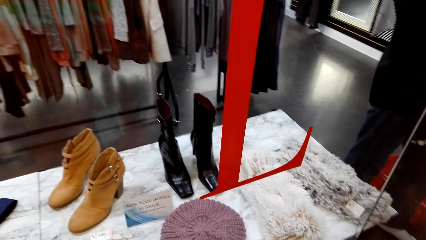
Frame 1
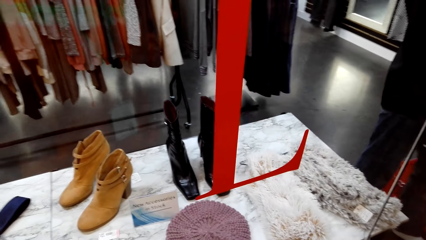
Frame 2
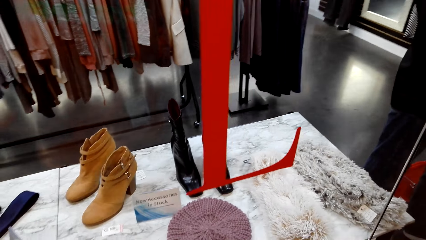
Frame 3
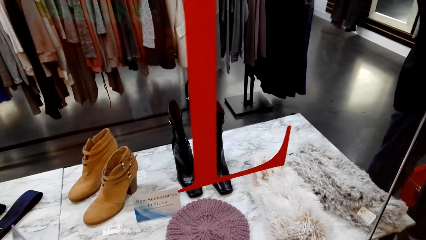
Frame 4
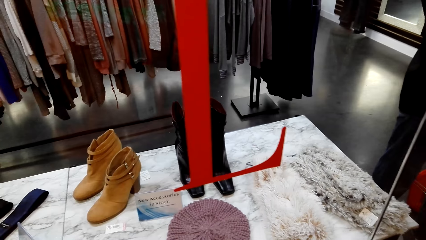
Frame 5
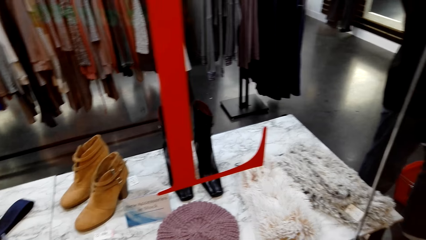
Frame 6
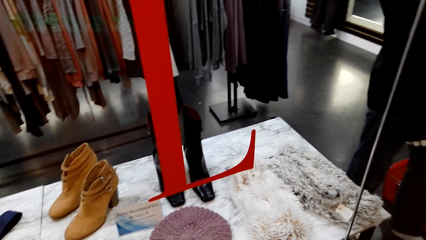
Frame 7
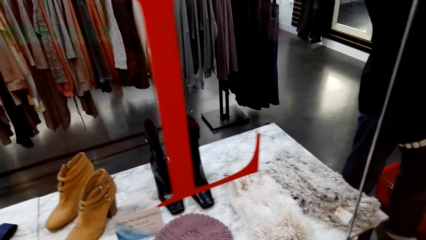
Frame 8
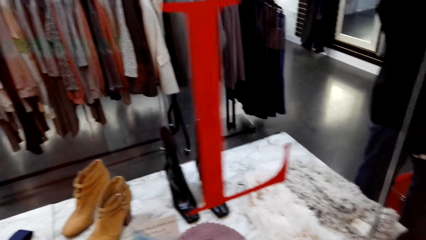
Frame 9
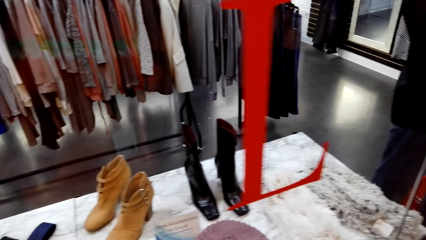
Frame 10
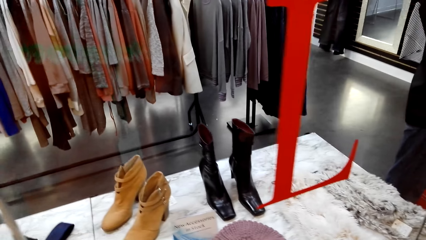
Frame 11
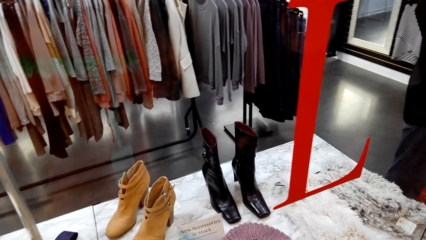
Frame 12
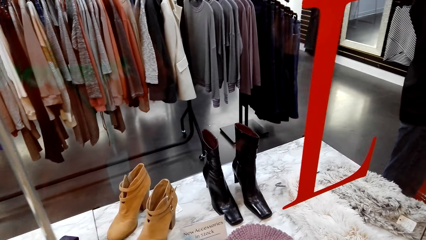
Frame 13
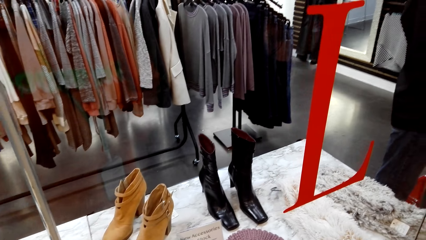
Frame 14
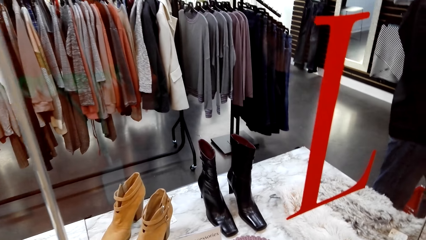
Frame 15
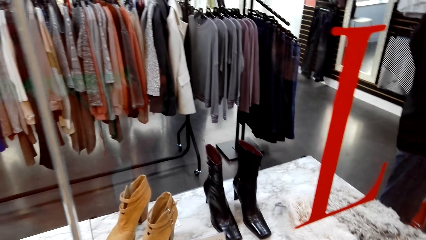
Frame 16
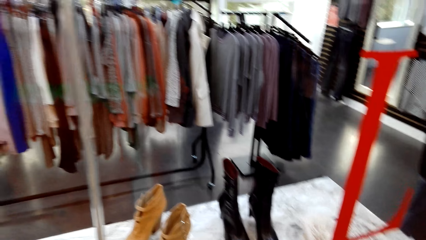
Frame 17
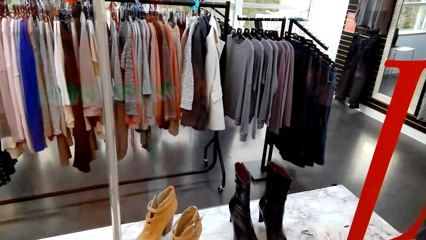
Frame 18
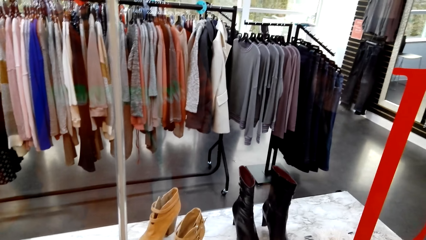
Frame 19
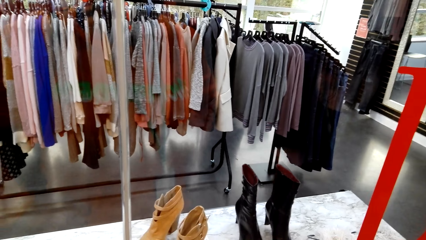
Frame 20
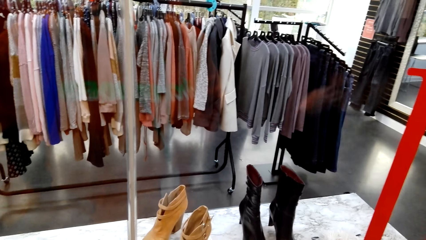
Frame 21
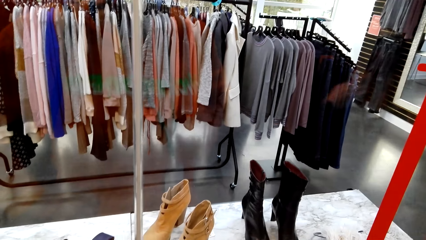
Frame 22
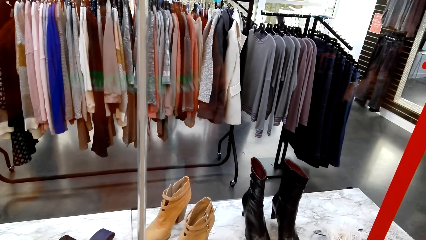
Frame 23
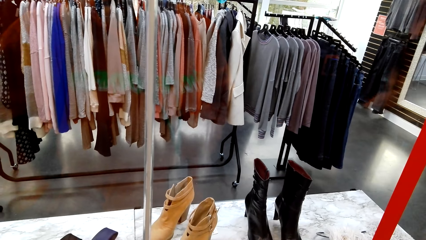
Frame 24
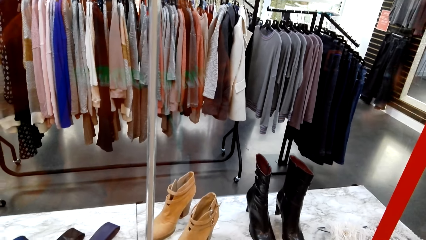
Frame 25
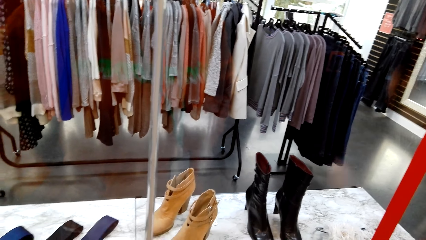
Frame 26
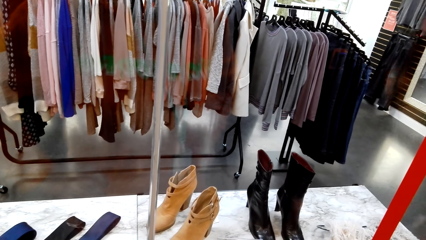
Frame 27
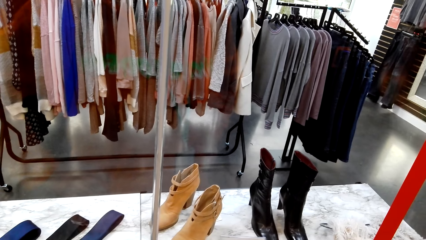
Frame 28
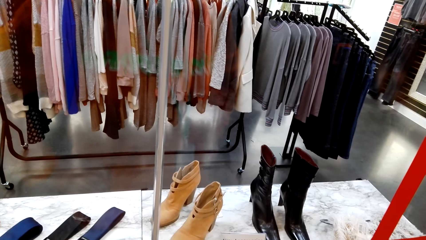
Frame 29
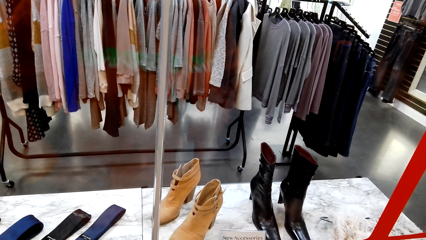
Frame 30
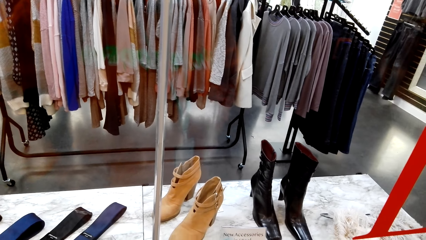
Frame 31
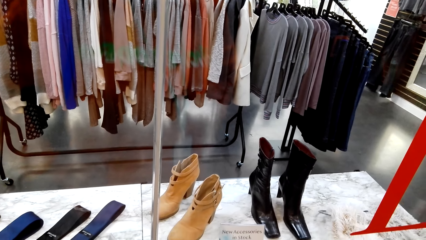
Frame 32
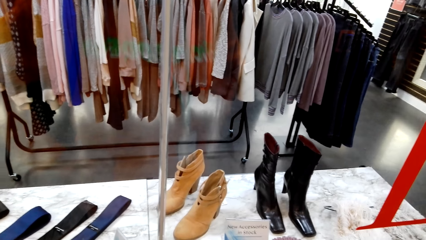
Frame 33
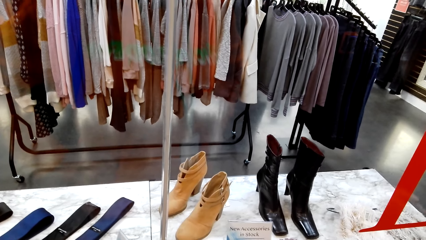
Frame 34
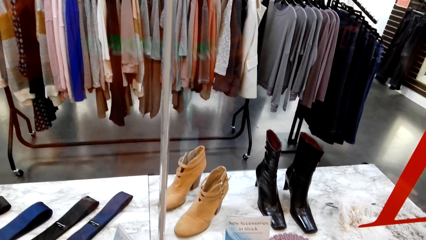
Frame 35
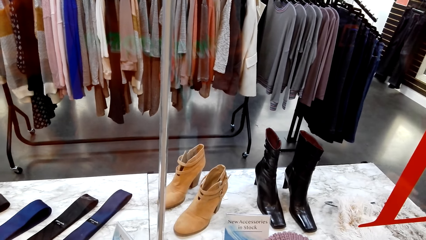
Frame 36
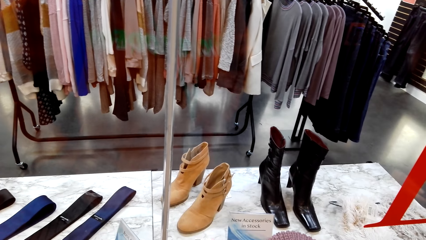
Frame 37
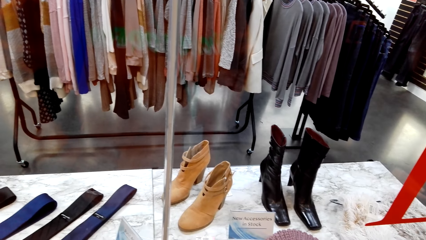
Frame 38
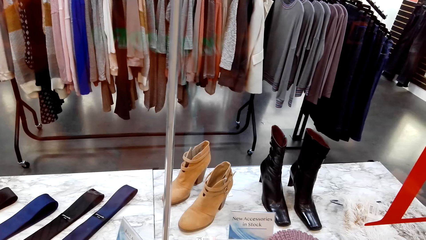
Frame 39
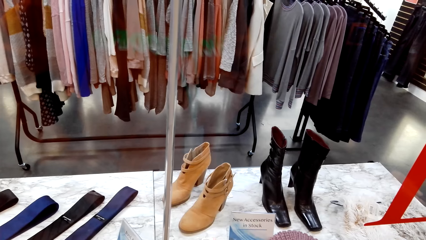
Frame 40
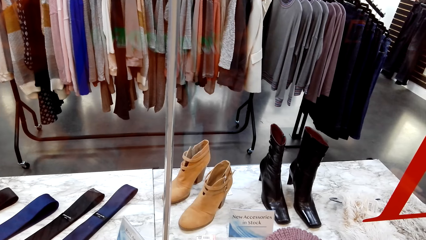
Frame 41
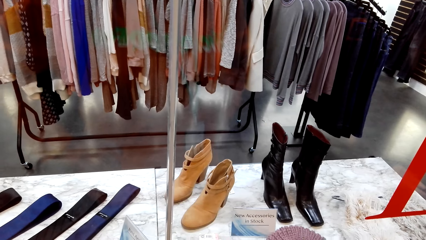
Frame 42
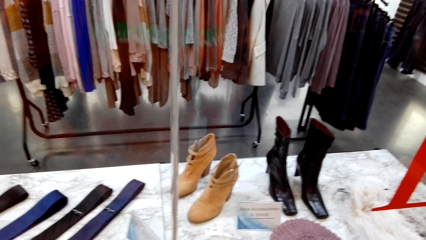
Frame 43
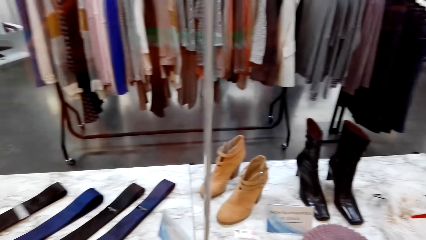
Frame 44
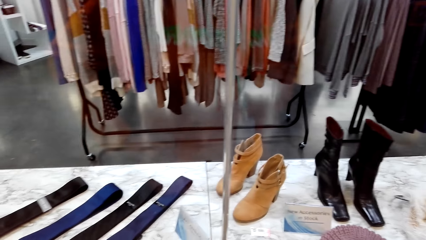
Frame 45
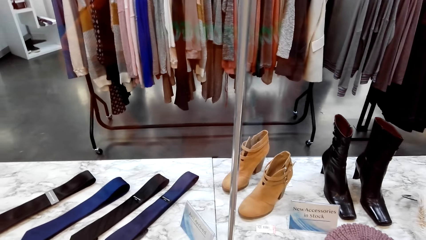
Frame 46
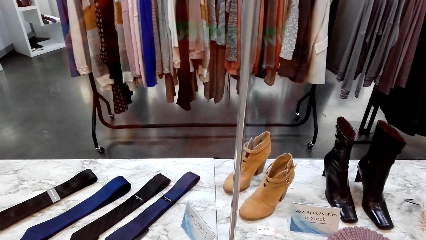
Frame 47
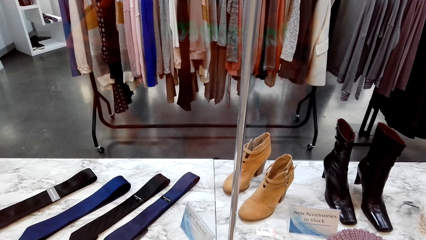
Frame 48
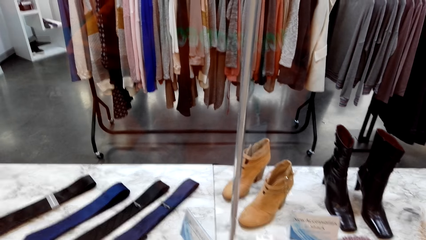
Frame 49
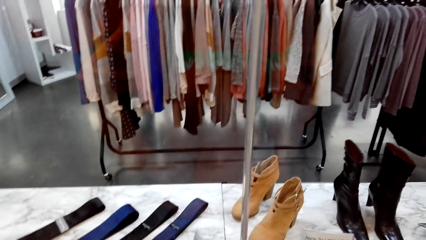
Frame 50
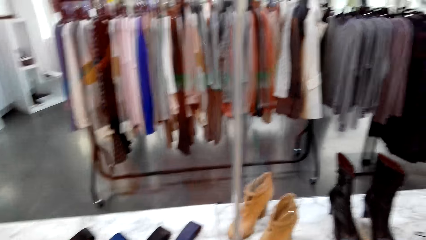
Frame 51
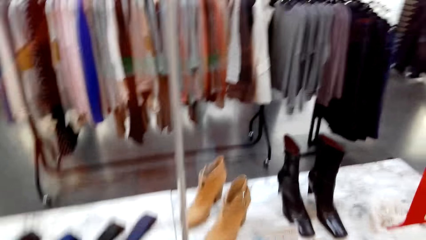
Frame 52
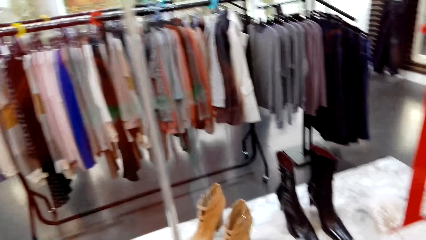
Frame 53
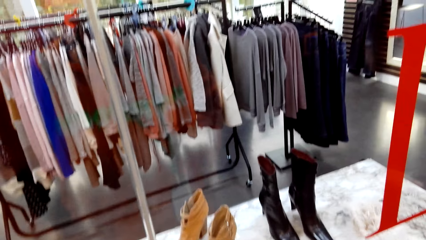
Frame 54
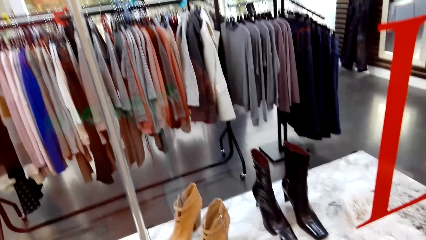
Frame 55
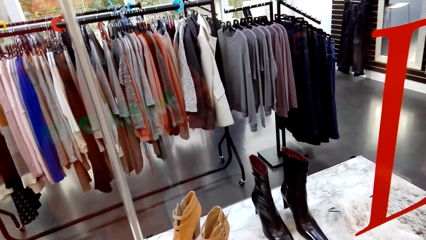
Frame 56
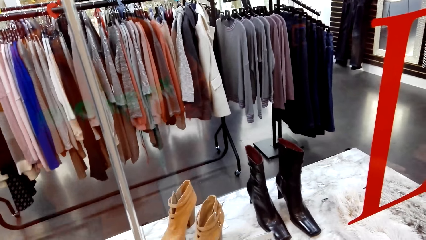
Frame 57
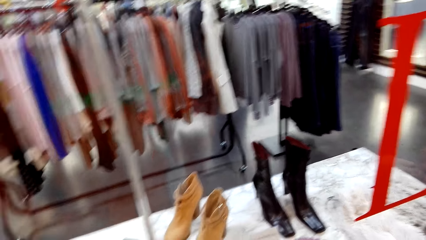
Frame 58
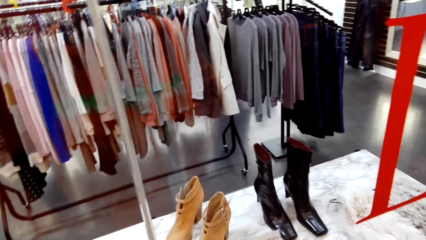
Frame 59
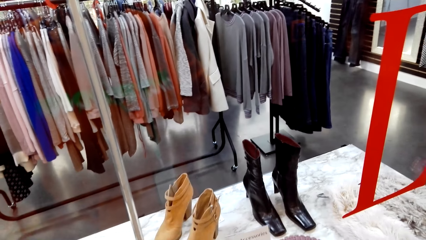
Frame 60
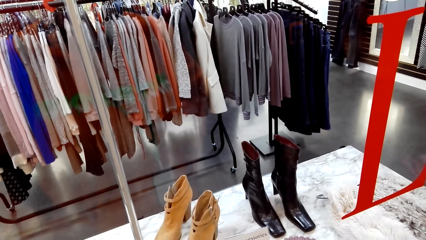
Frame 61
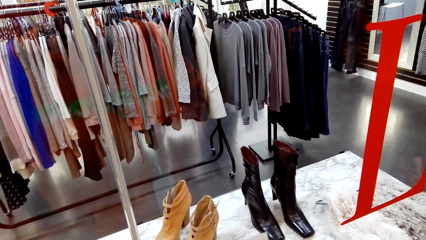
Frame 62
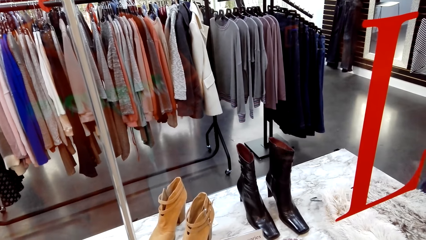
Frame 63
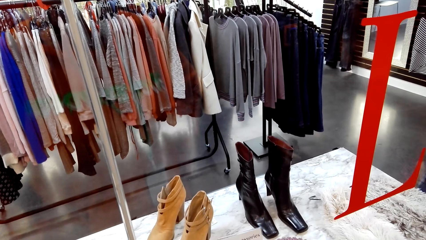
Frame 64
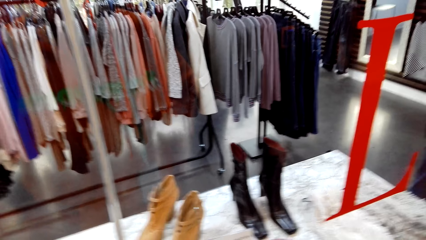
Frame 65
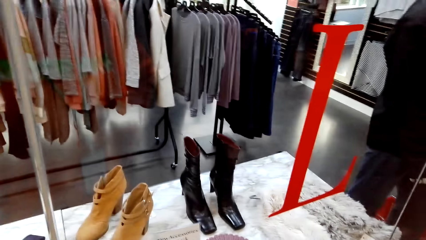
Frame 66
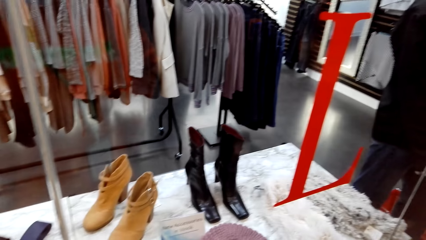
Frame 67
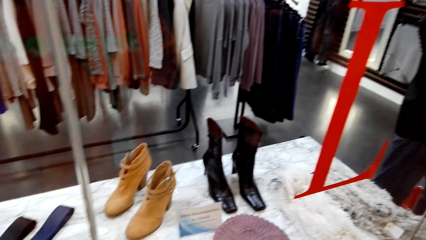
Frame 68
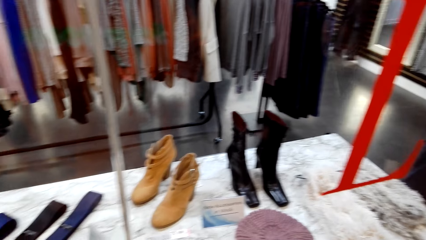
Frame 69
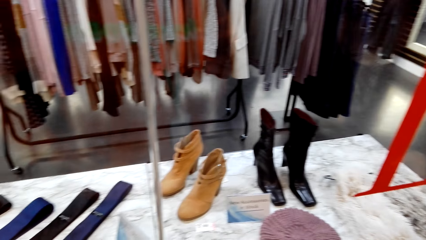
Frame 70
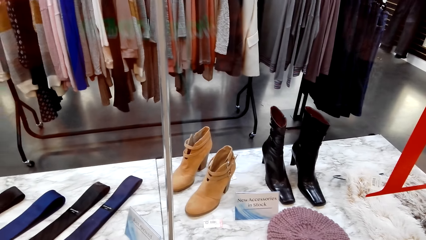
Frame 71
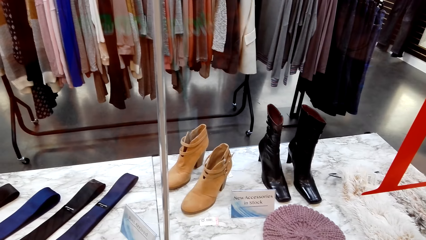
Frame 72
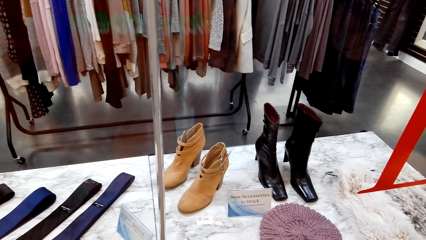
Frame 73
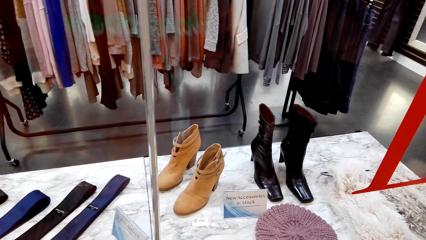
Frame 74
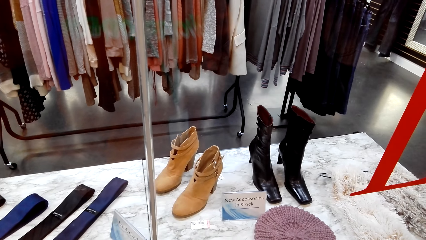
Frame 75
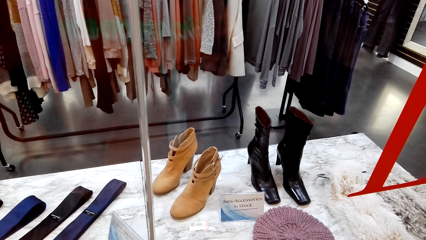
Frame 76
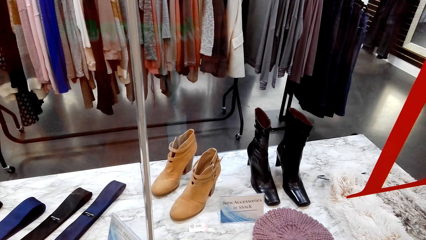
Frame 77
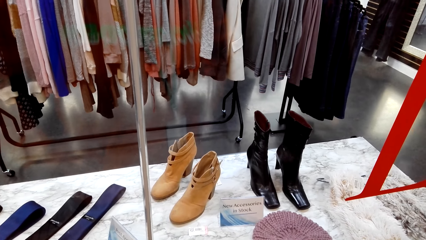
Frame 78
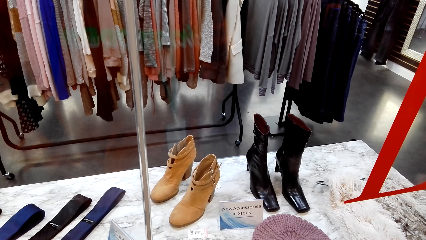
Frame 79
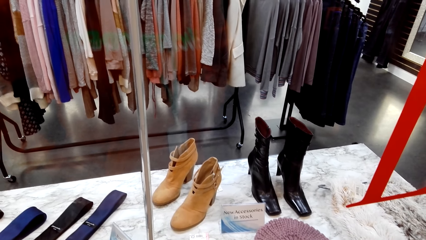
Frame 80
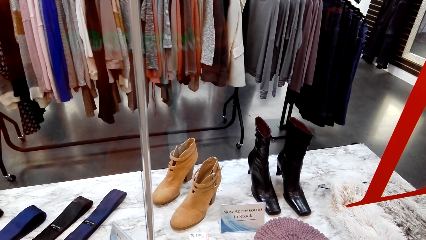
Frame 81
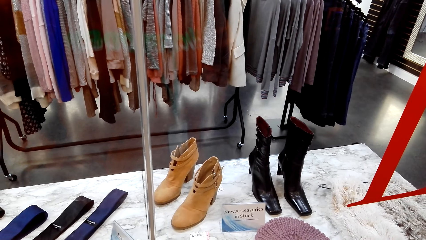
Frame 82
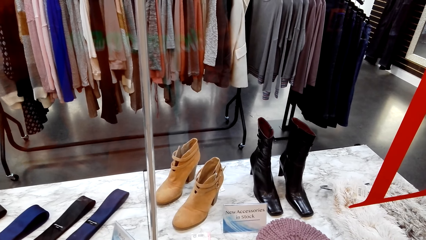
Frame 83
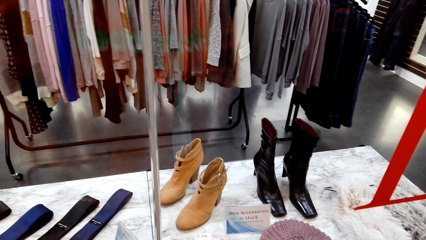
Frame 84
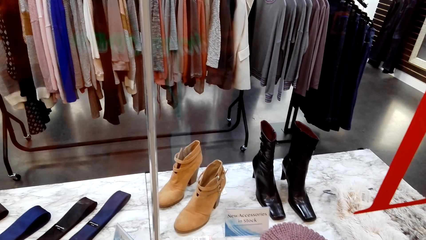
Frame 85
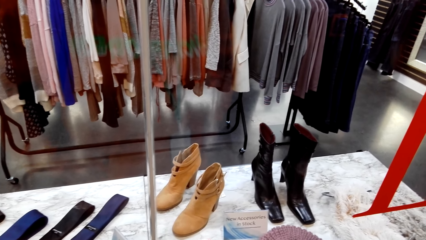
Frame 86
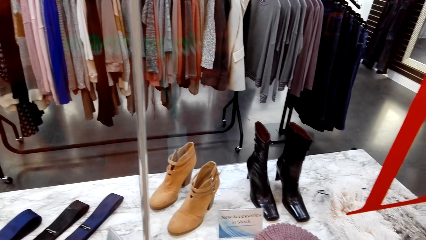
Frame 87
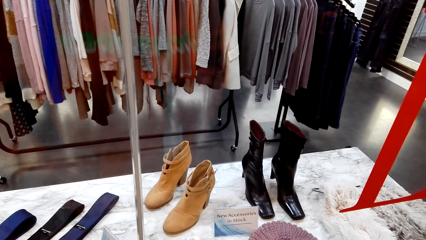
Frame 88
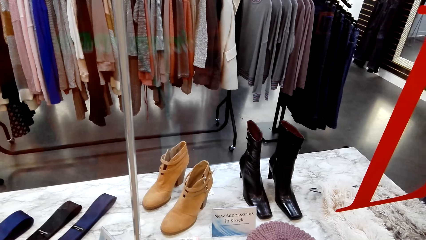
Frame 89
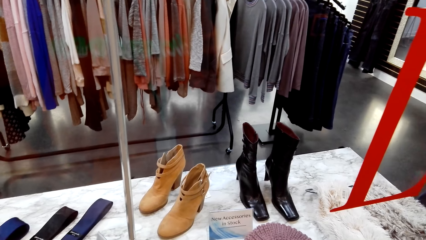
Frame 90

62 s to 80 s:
The camera wearer talks to a woman. They stare at the boots.
